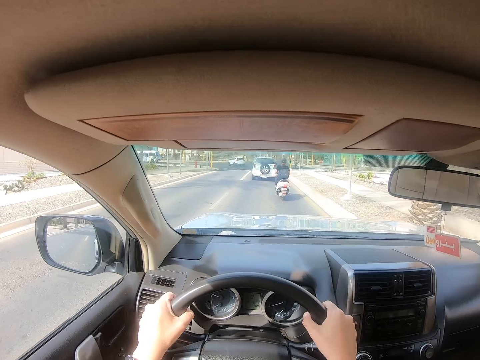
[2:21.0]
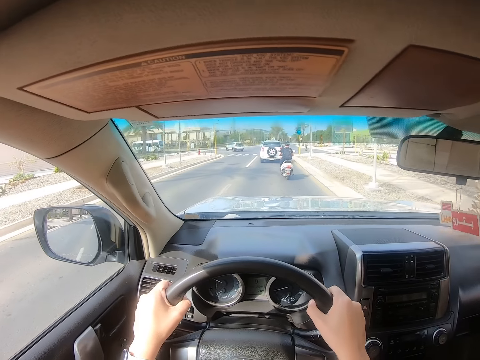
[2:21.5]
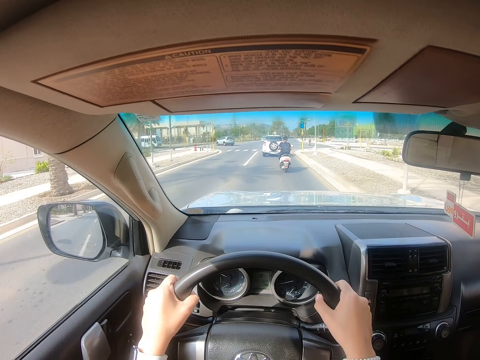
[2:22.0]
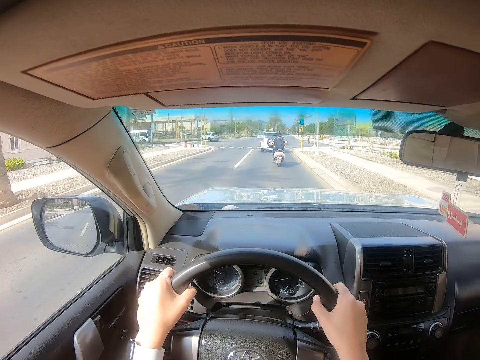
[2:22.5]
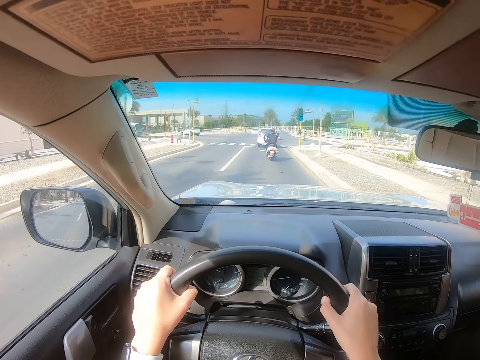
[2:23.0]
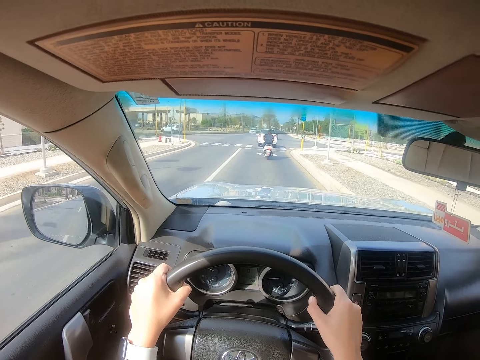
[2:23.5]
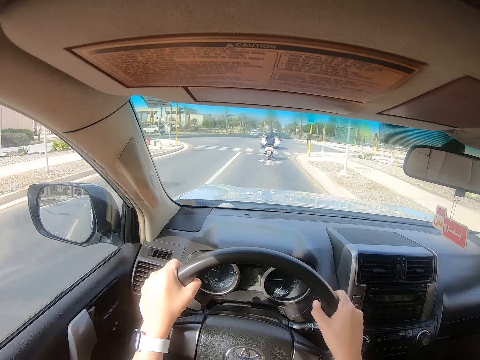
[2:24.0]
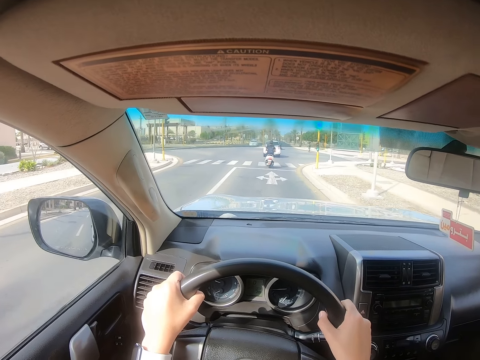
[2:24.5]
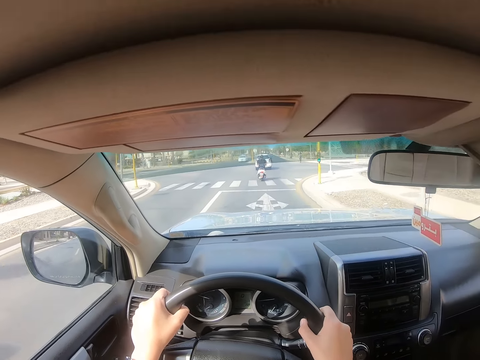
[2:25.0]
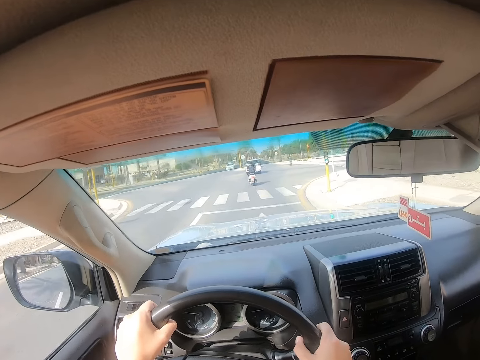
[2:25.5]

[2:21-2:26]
The camera wearer looks around. They drive the car on the road. They place hands on the steering.

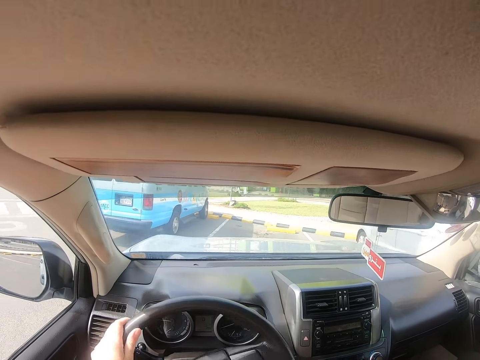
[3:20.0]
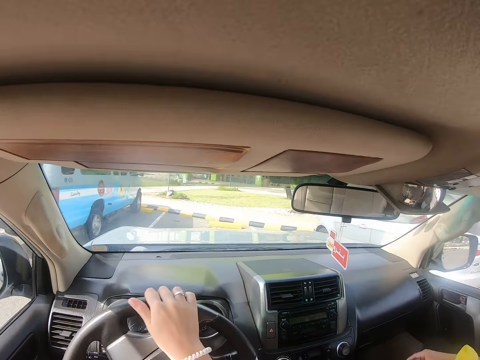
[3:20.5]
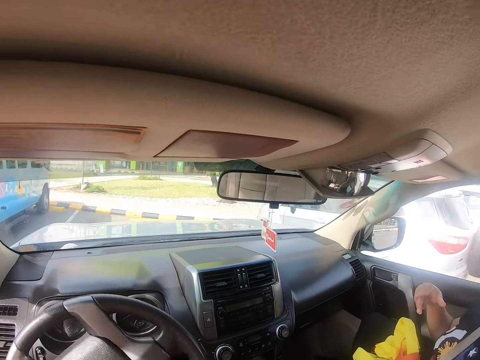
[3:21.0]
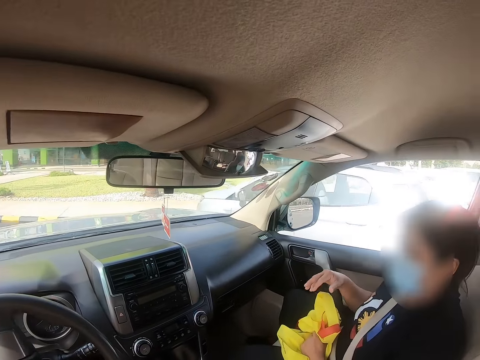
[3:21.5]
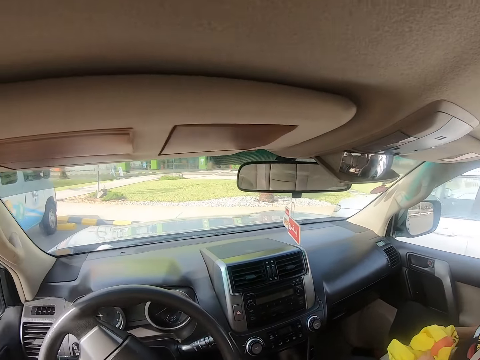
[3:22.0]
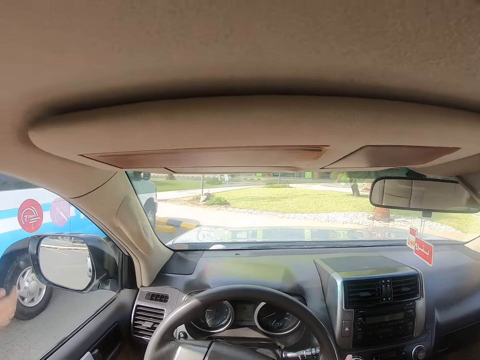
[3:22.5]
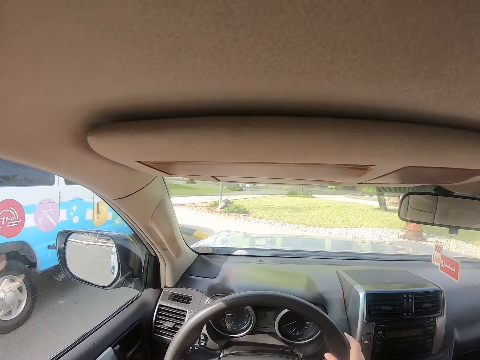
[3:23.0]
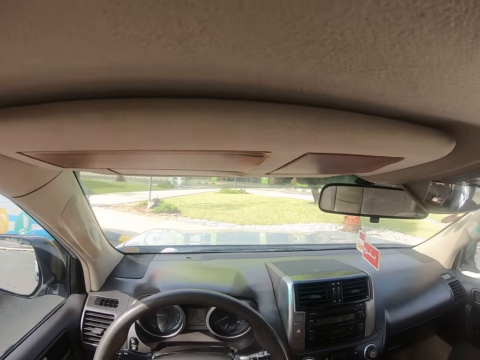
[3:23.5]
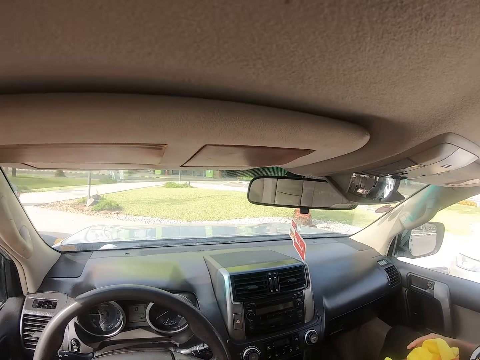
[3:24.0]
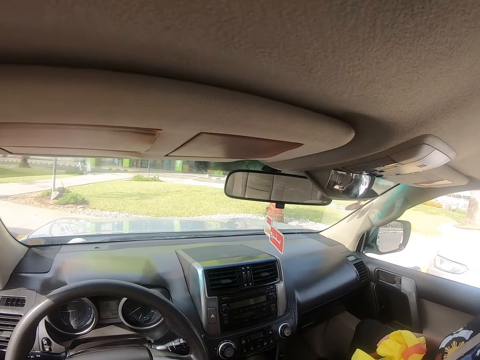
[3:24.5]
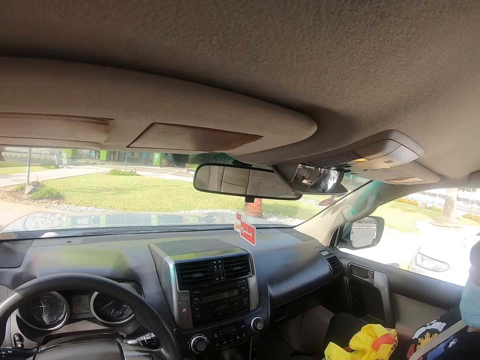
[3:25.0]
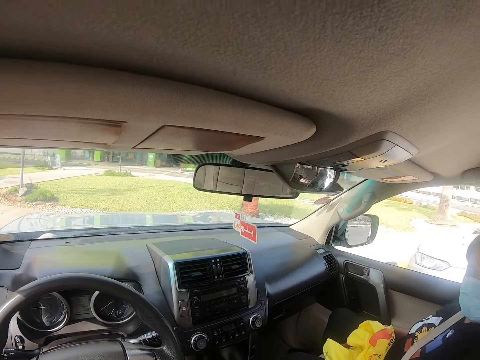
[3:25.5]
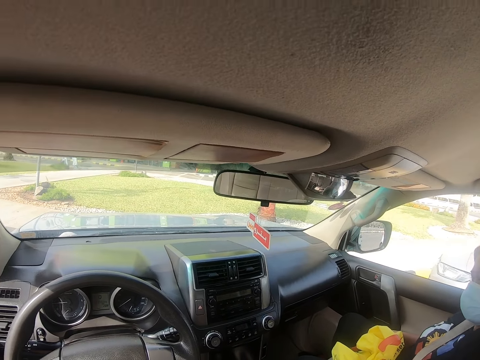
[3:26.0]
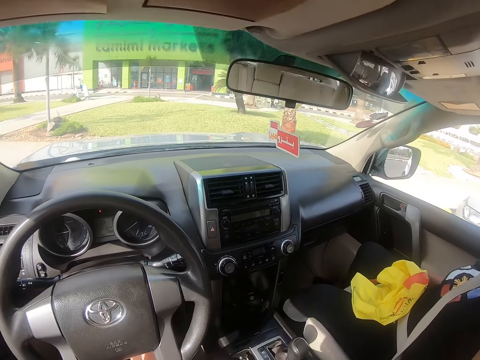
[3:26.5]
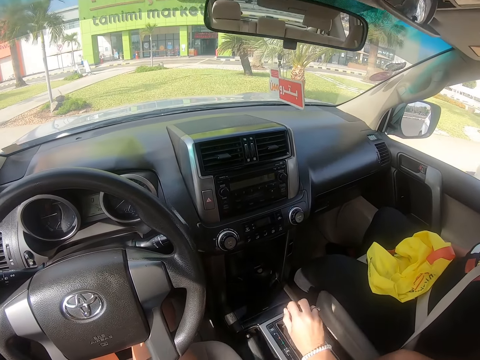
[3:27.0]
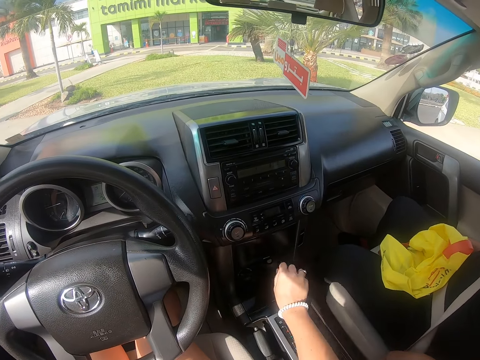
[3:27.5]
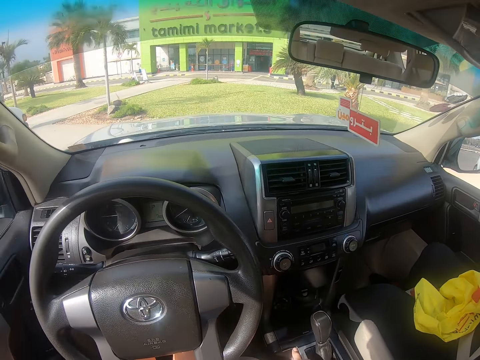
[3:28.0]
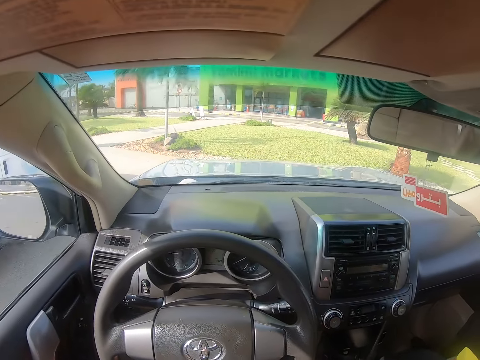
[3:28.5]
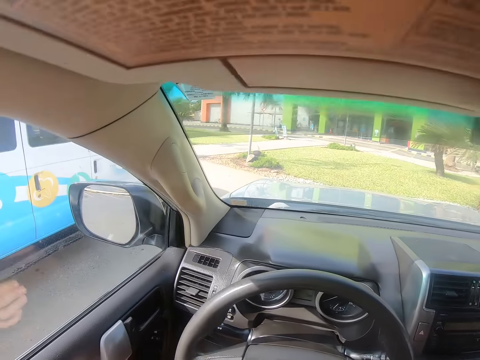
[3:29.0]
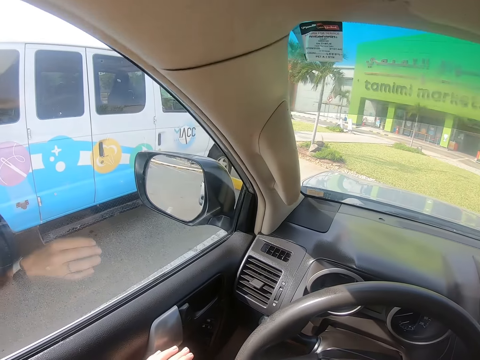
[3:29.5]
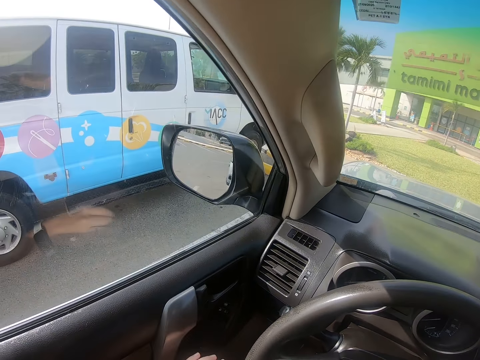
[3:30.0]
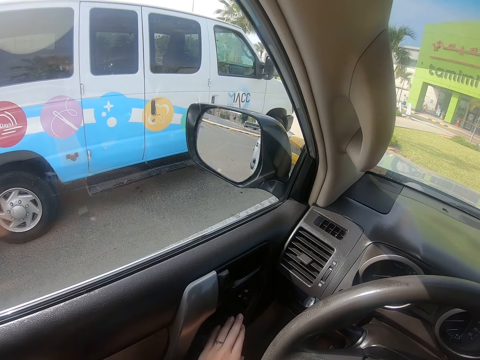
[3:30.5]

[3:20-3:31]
A lady talks with the camera wearer. The camera wearer looks around. They drive the car on the parking lot. They park the car. They operate the car gear. They hold the vehicle gear, stop the car and open the door.

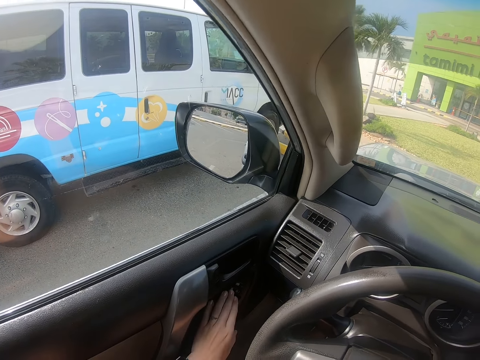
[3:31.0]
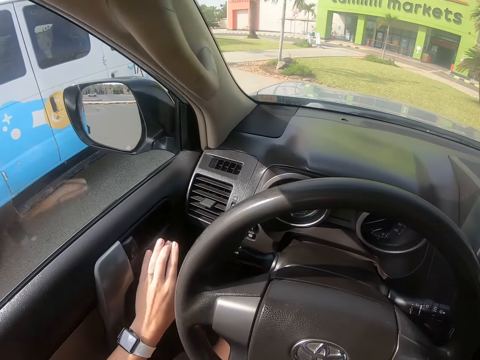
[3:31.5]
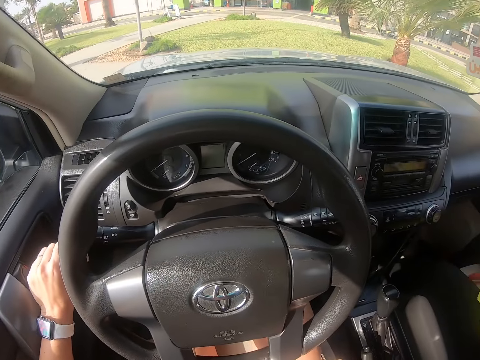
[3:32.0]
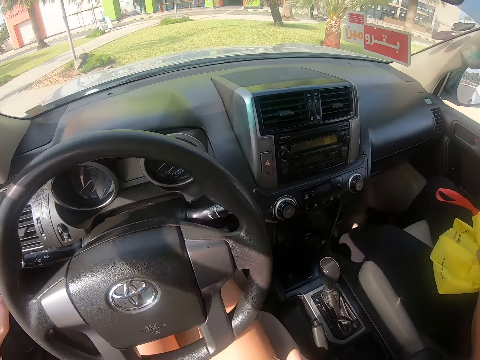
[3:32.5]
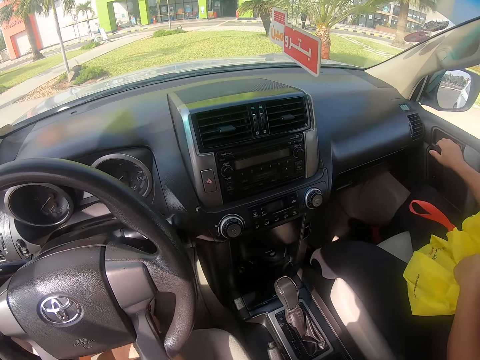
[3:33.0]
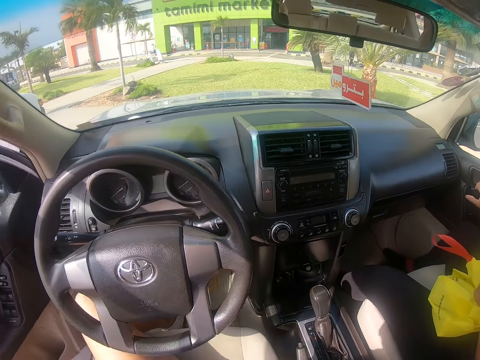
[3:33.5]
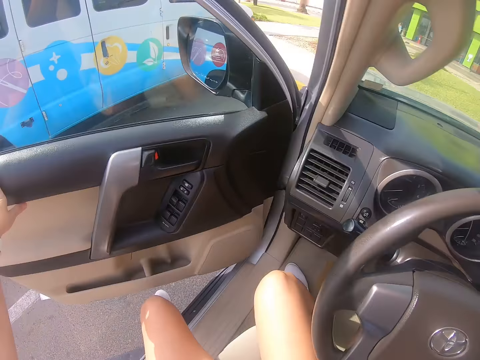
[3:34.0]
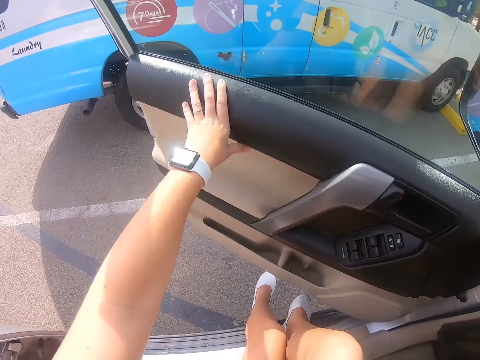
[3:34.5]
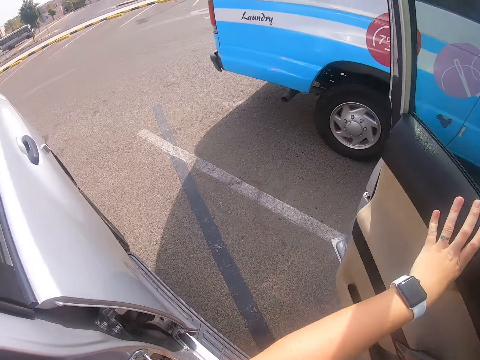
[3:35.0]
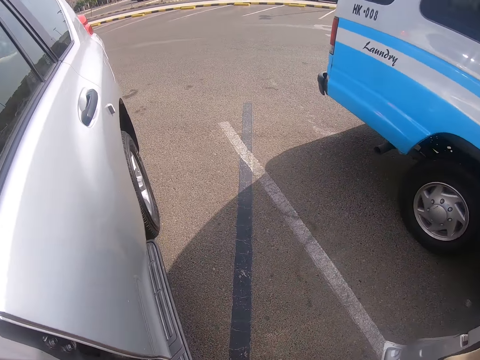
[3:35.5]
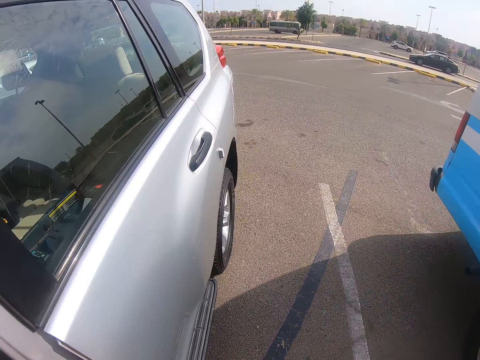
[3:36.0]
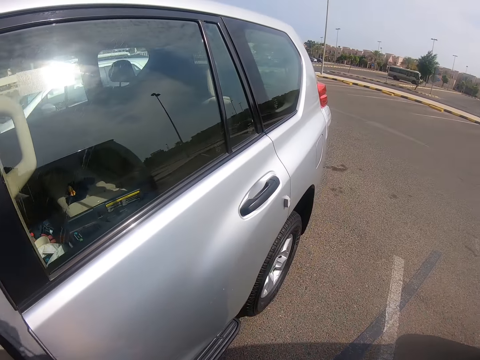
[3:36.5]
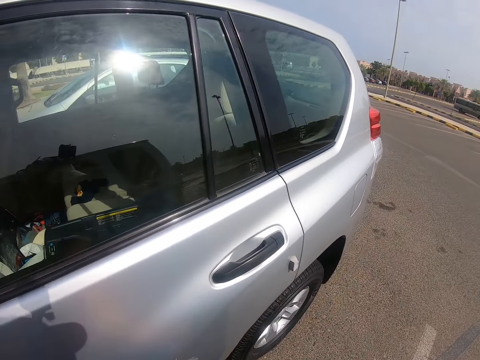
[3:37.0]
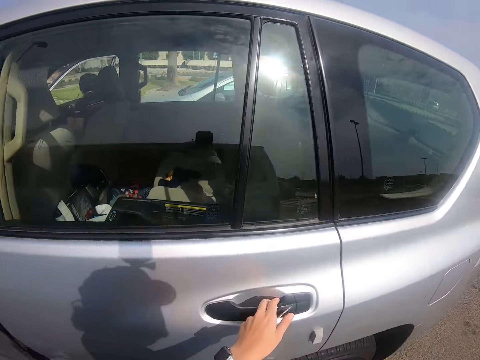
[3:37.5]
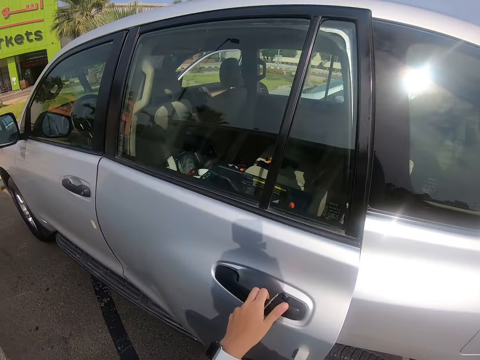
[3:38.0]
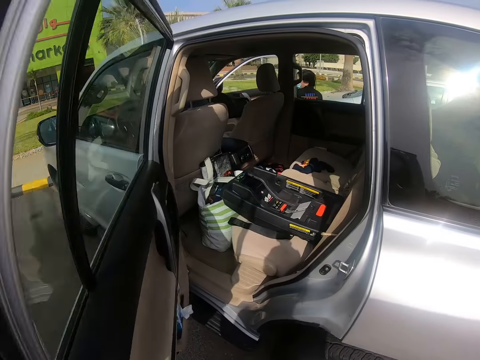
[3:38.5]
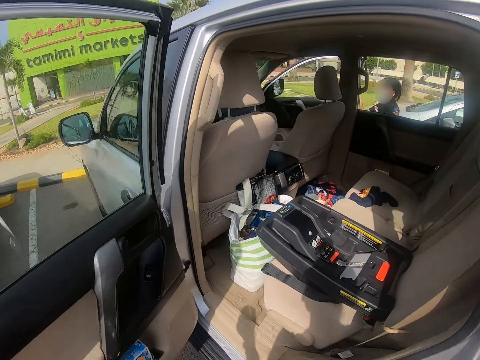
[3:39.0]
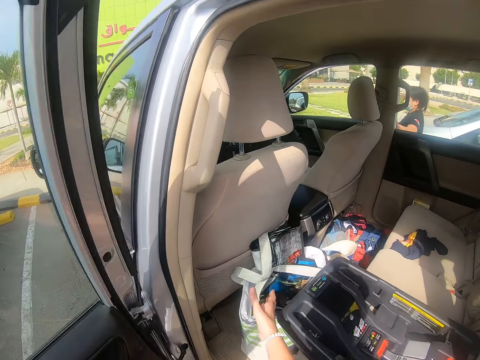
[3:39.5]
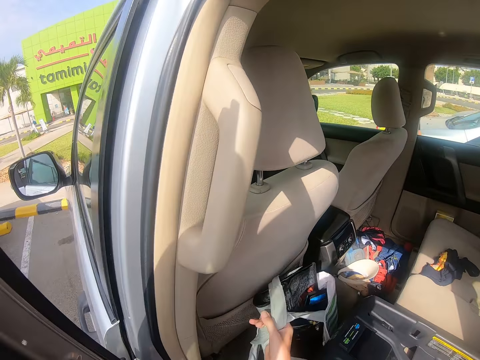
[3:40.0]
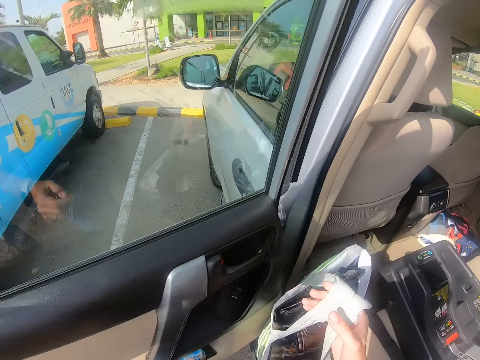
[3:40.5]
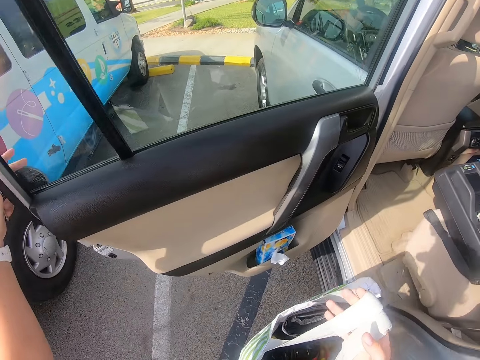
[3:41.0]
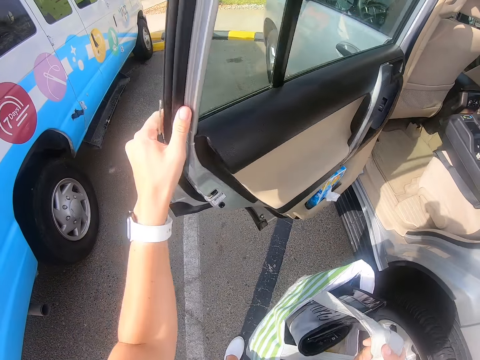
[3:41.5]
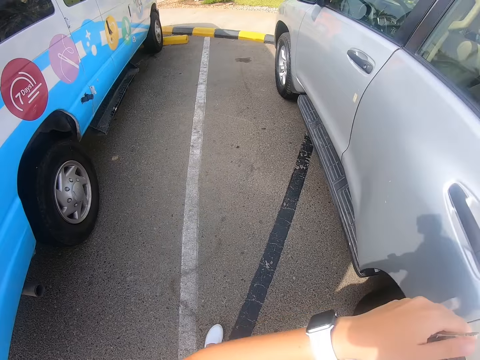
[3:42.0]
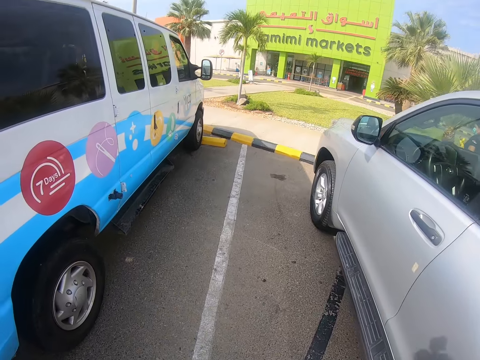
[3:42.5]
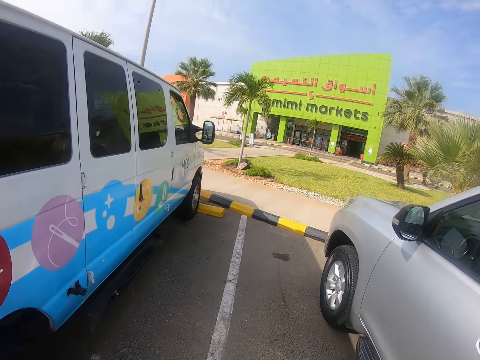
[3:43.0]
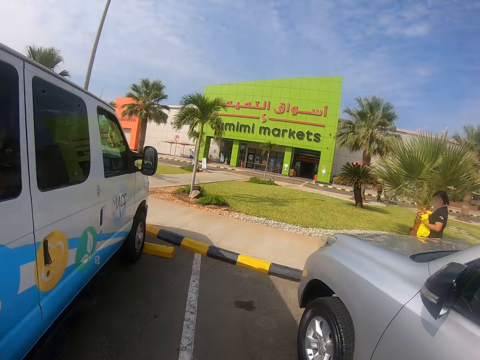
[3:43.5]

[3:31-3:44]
A lady opens the car door. The camera wearer opens the car door. They get out of the car. They look around. They look around again. They walk around the parking lot. They open the back door of the vehicle. They pick the bag from the car. They close the back door. They look around and walk around the parking lot.
